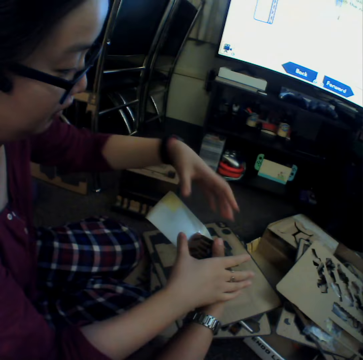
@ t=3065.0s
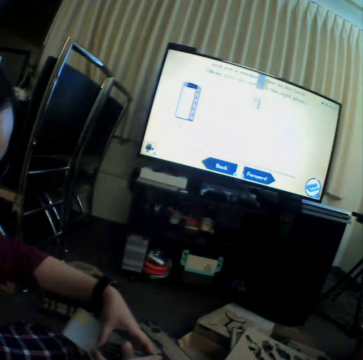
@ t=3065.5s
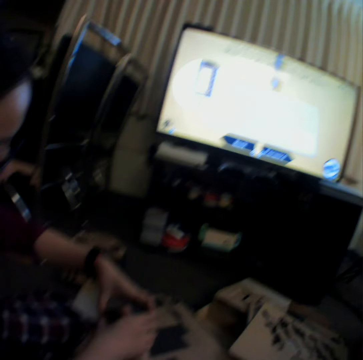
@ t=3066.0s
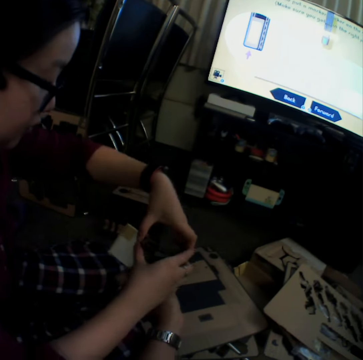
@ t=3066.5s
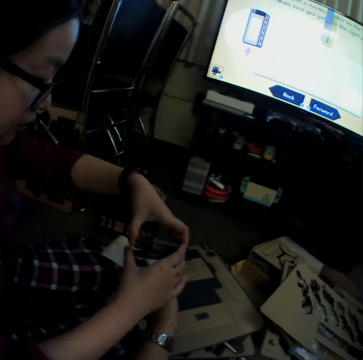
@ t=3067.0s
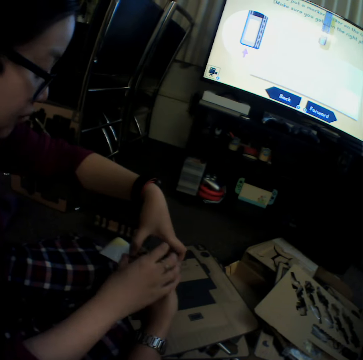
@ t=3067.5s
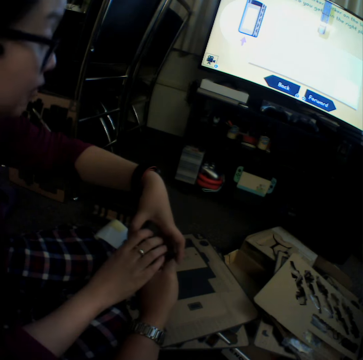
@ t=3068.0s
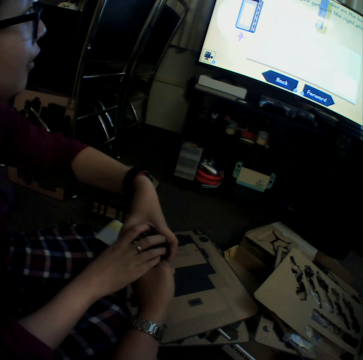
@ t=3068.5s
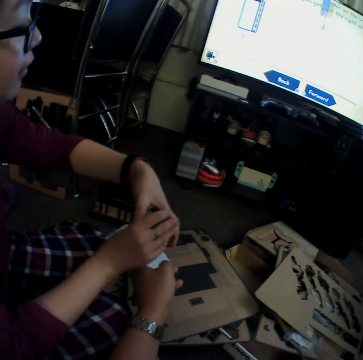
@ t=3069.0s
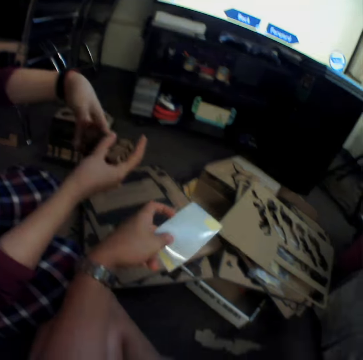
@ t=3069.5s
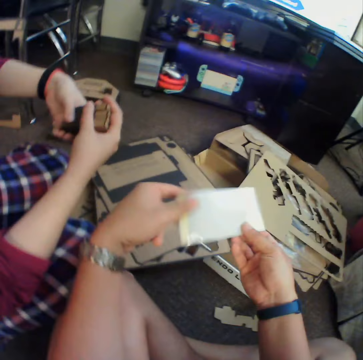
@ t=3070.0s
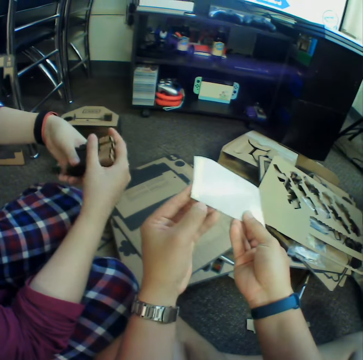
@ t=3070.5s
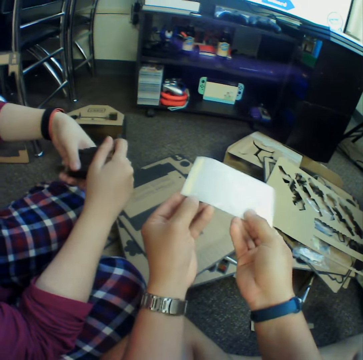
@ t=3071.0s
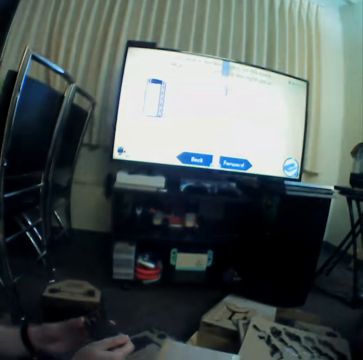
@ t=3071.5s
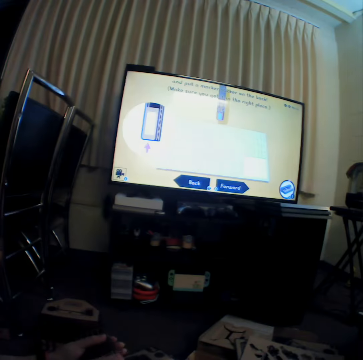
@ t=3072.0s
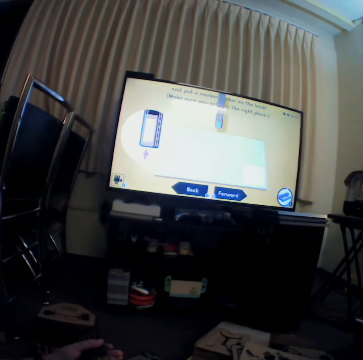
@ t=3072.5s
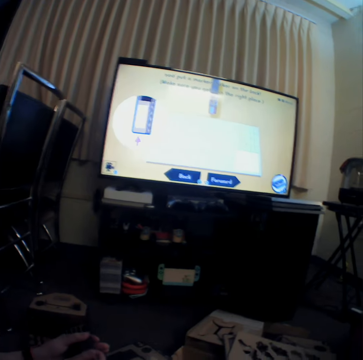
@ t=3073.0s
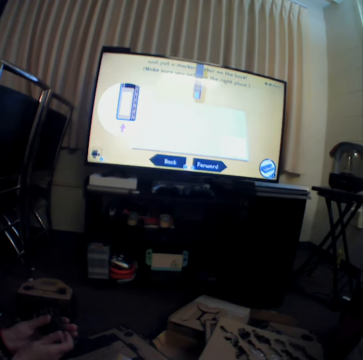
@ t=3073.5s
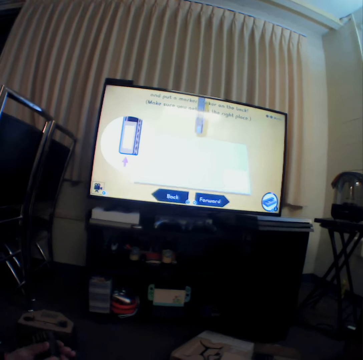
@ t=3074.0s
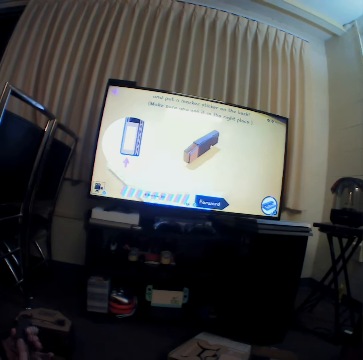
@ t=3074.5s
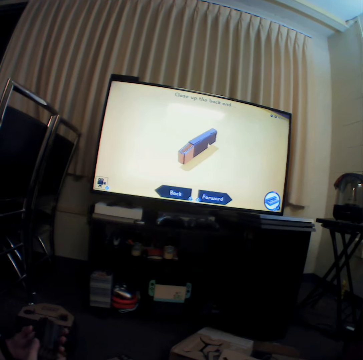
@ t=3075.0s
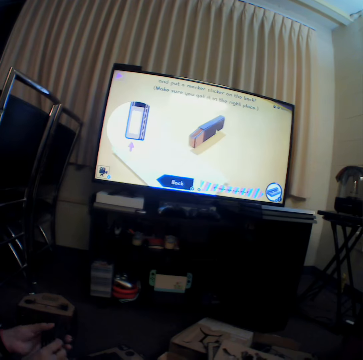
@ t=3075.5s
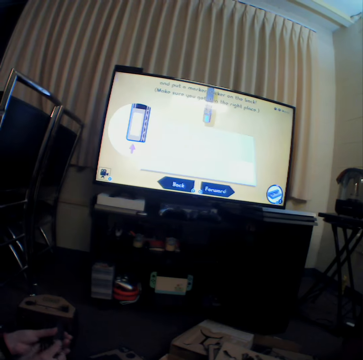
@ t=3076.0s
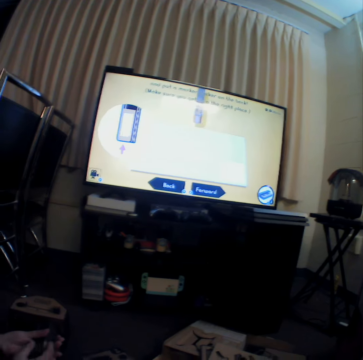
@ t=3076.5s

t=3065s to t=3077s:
The camera wearer hands over the folded cardboard pieces to a woman. They inspect the sheet of paper. They look at the screen to see how to make the pieces.

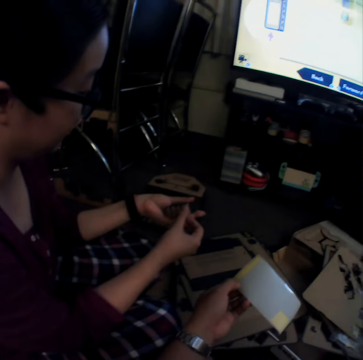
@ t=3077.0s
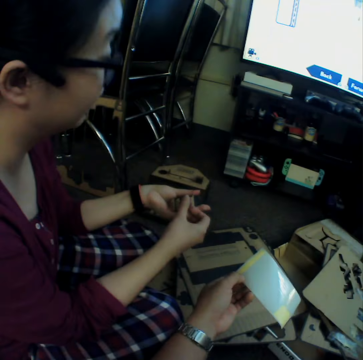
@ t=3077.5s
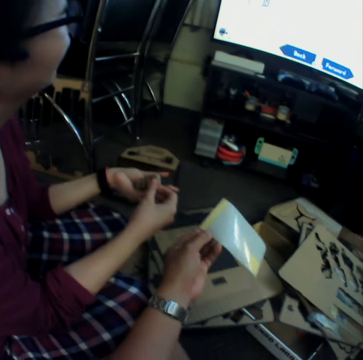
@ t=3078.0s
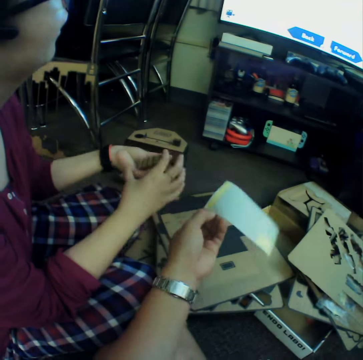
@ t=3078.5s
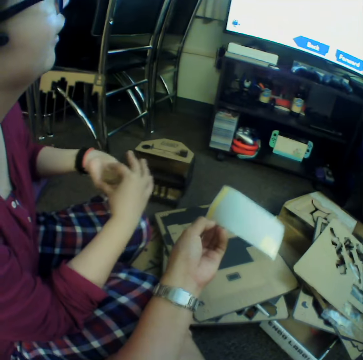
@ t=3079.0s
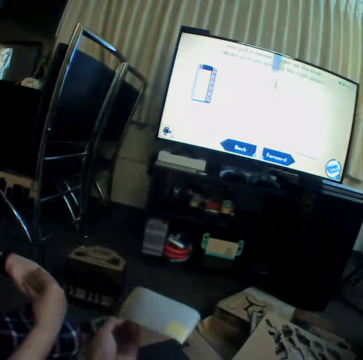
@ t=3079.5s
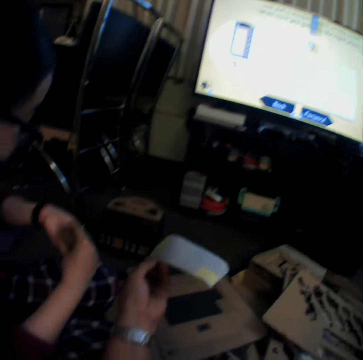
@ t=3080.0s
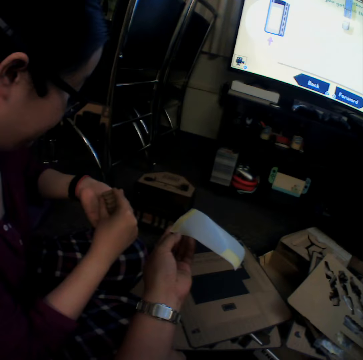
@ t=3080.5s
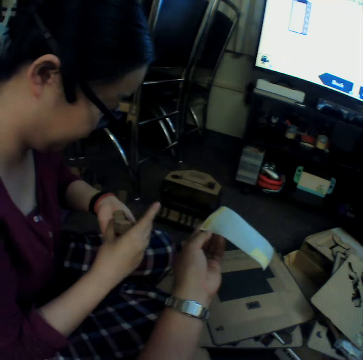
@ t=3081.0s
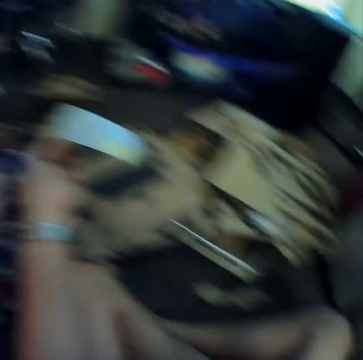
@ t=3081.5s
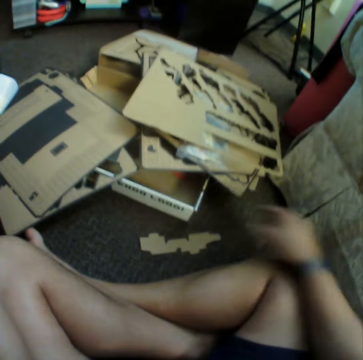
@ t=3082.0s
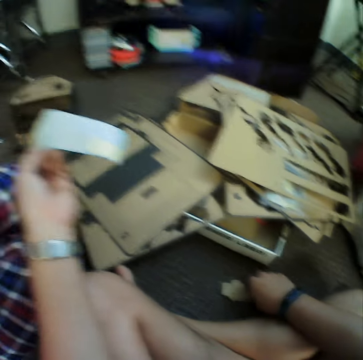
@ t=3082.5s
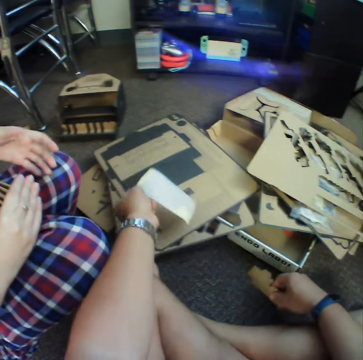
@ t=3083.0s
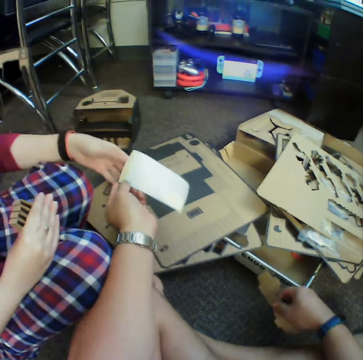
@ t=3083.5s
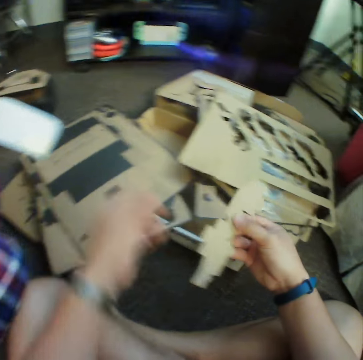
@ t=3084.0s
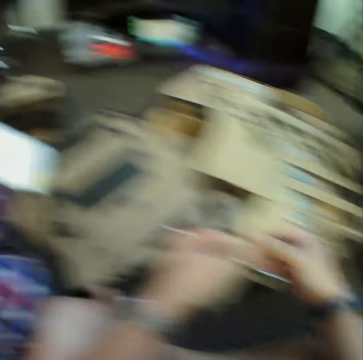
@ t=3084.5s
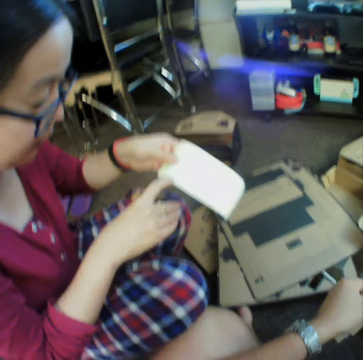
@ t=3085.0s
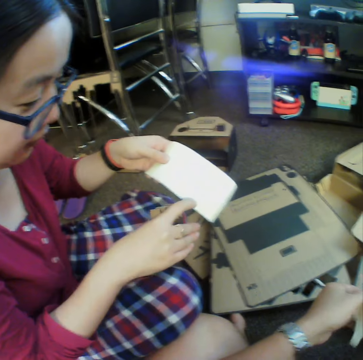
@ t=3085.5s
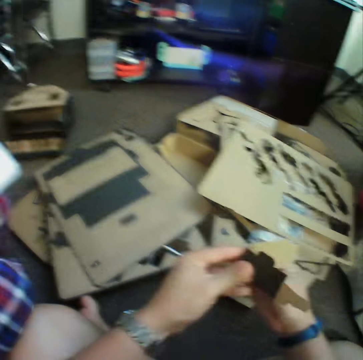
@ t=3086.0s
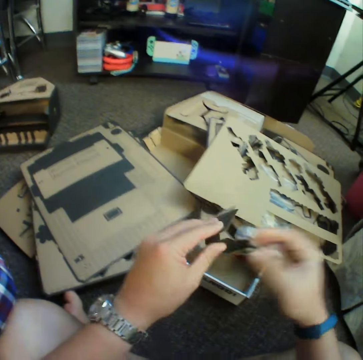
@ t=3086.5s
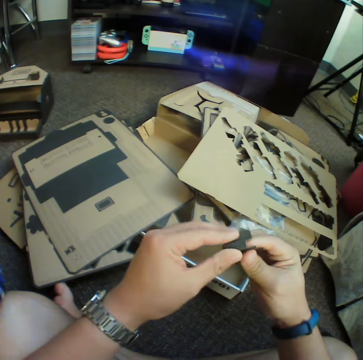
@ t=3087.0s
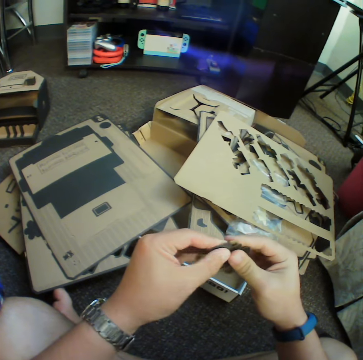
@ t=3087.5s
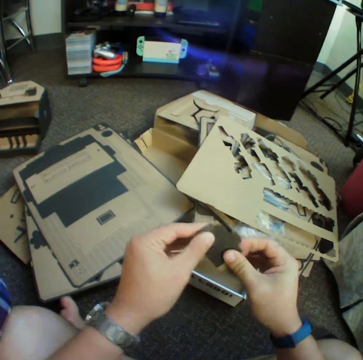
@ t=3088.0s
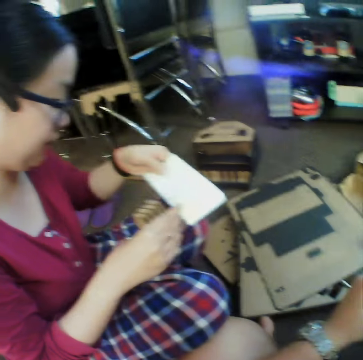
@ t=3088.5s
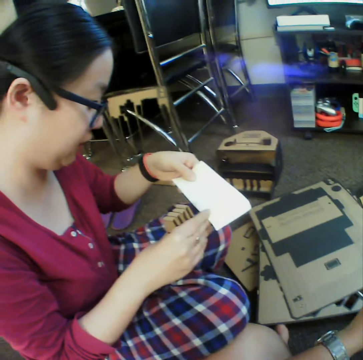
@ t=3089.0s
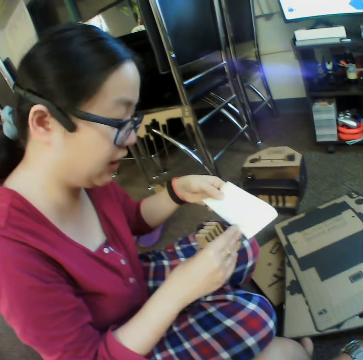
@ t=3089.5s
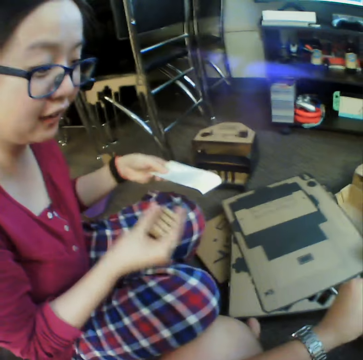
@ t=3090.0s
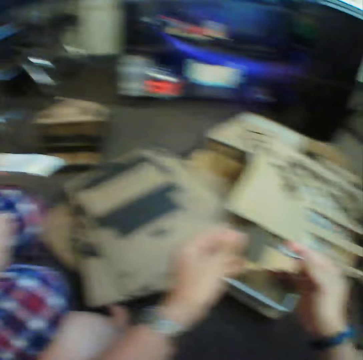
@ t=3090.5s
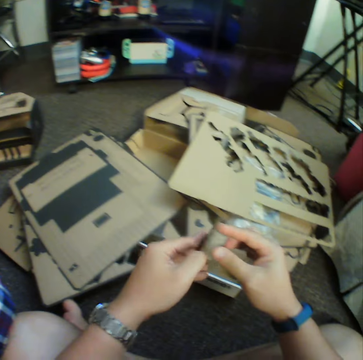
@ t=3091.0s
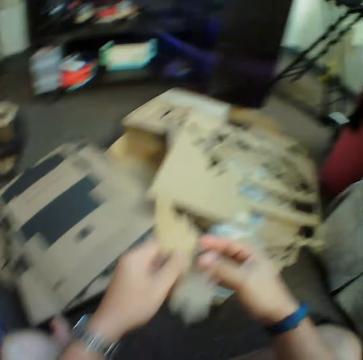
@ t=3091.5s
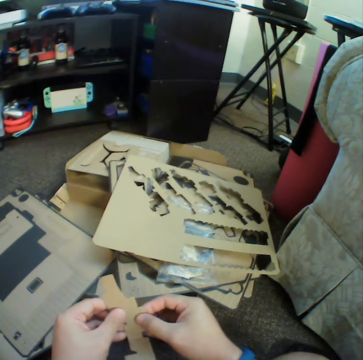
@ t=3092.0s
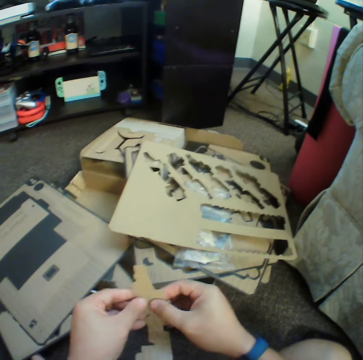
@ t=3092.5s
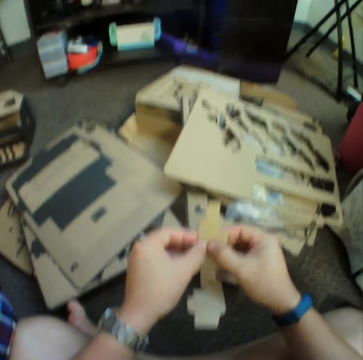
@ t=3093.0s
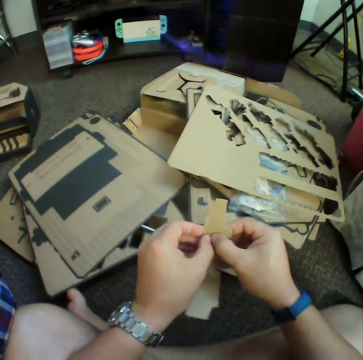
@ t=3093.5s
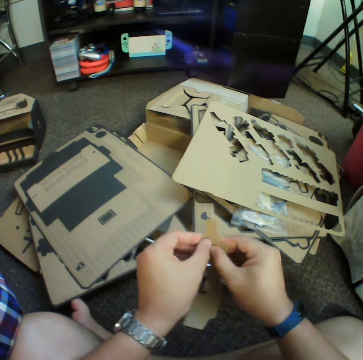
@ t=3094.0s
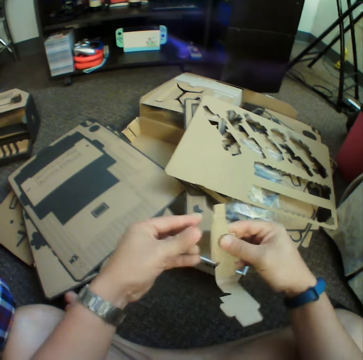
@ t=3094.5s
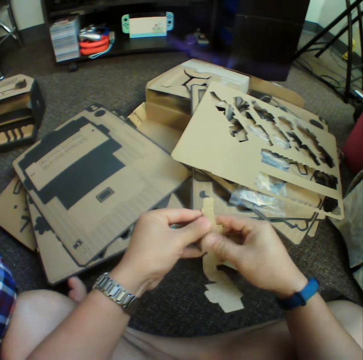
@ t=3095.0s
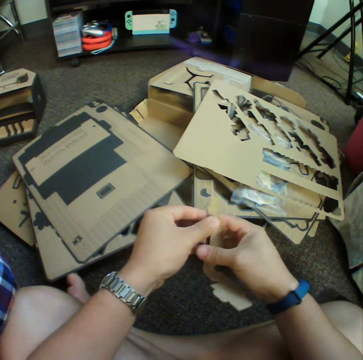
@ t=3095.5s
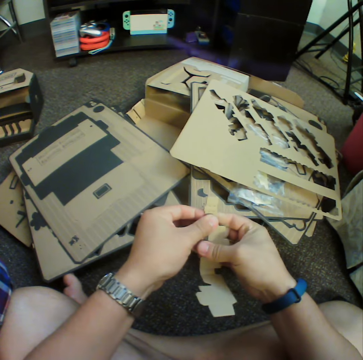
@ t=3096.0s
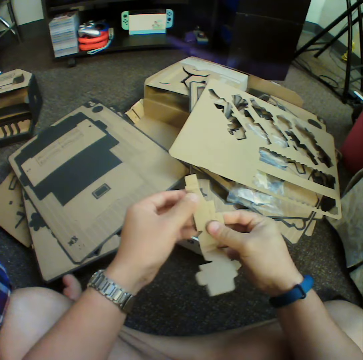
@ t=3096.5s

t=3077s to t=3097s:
A woman inspects the pieces in her hand. The camera wearer watches television. The woman inspects the pieces in her hand. The camera wearer holds a piece of paper and picks up a piece of cardboard. They hand the woman the sheet of paper. The woman reads the paper and rubs her finger on the sheet of paper. The camera wearer folds the cardboard piece. The woman reads the sheet of paper. The camera wearer folds the cardboard piece.

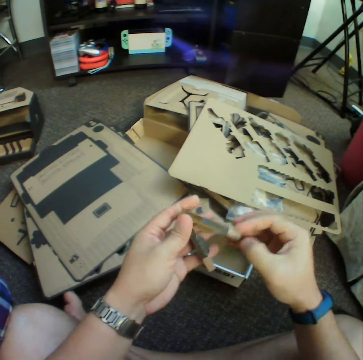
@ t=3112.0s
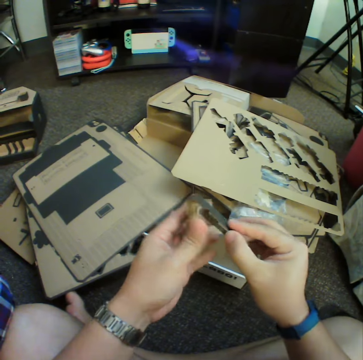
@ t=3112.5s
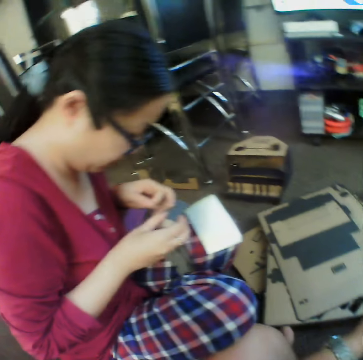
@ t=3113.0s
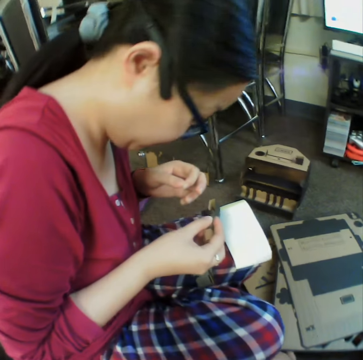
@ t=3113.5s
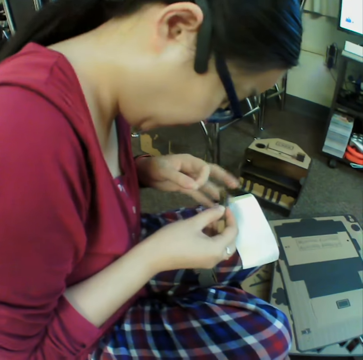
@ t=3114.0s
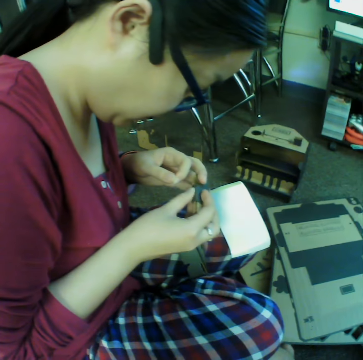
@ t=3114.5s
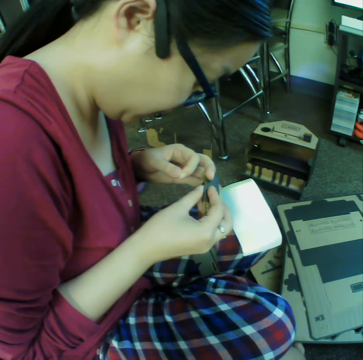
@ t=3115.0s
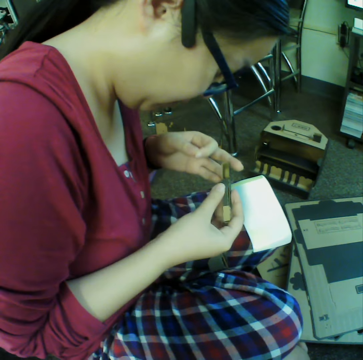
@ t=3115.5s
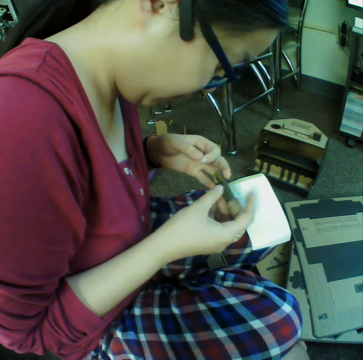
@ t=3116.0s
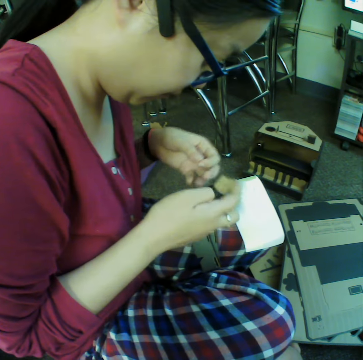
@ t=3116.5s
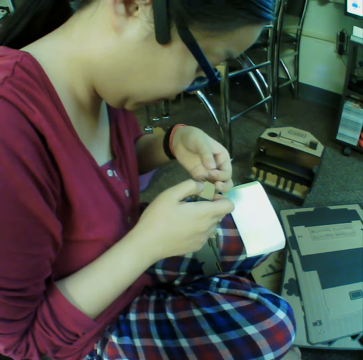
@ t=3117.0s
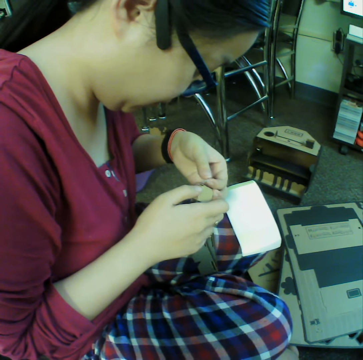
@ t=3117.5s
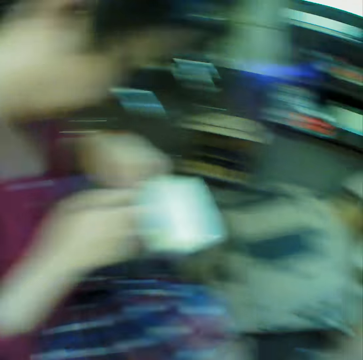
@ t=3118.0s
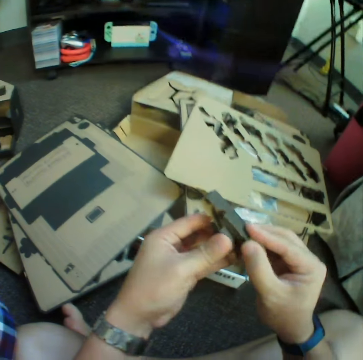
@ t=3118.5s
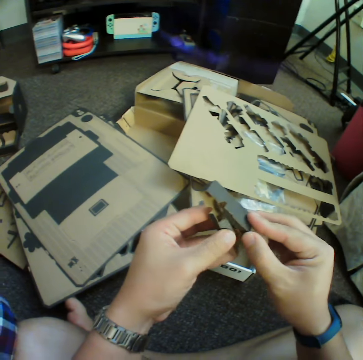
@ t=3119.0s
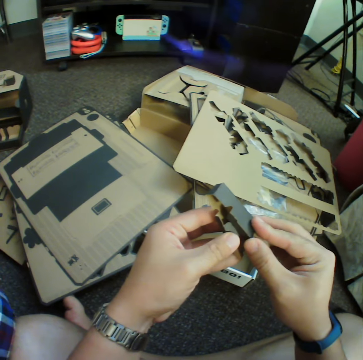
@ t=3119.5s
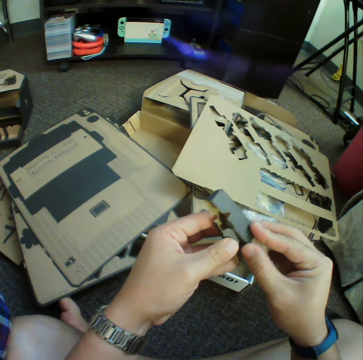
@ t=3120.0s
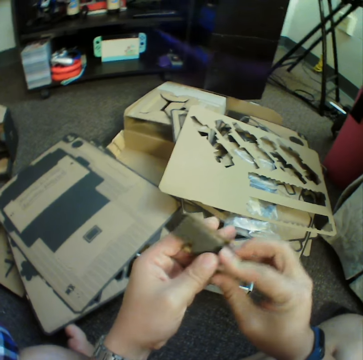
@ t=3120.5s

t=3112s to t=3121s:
A woman inspects the piece. The woman holds the cardboard piece with sellotape. The camera wearer folds a cardboard piece.
